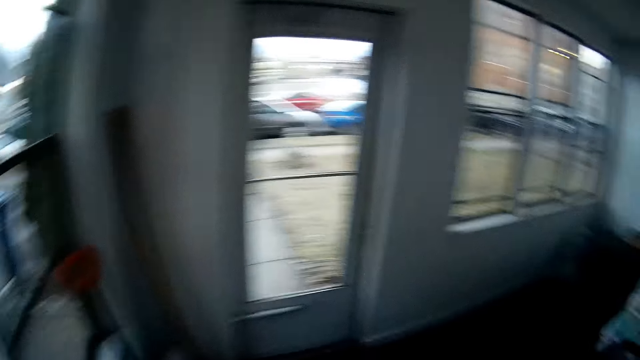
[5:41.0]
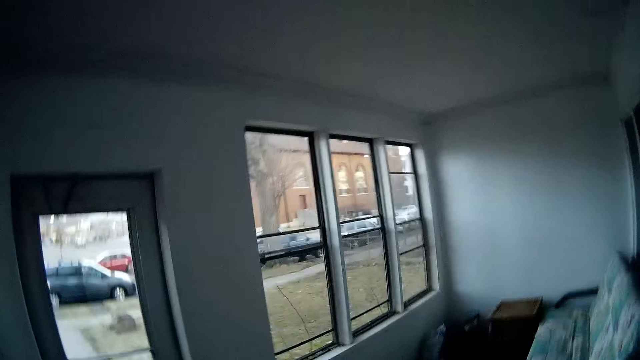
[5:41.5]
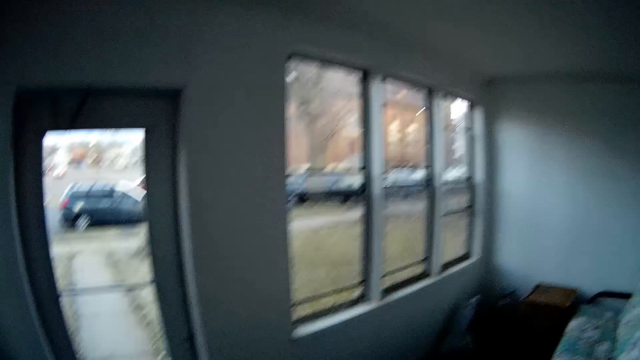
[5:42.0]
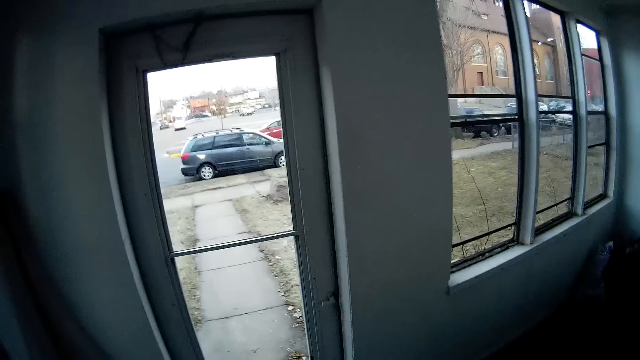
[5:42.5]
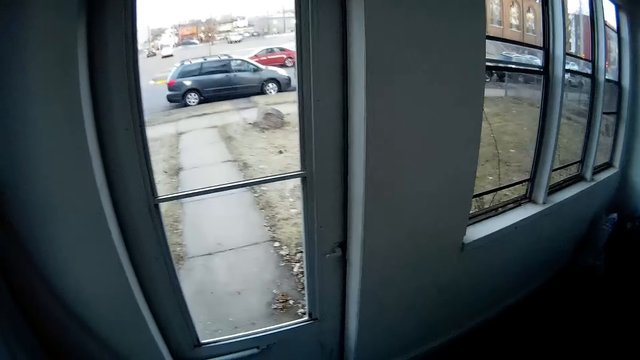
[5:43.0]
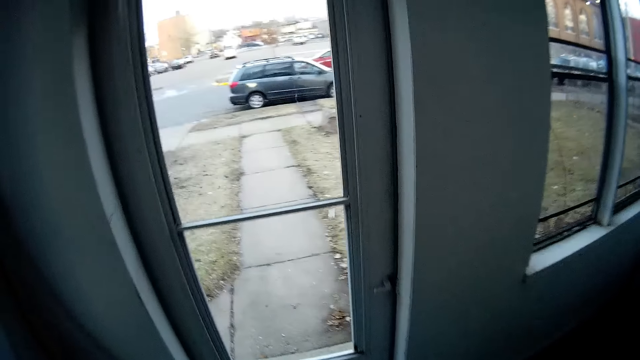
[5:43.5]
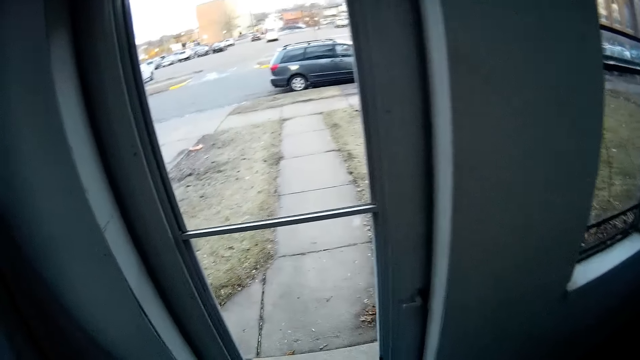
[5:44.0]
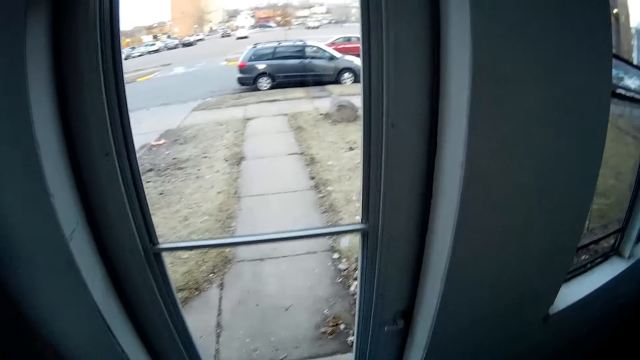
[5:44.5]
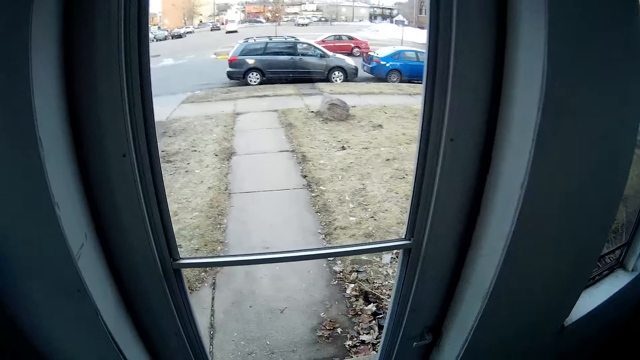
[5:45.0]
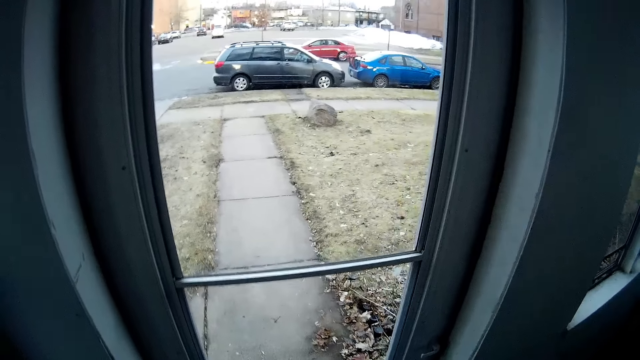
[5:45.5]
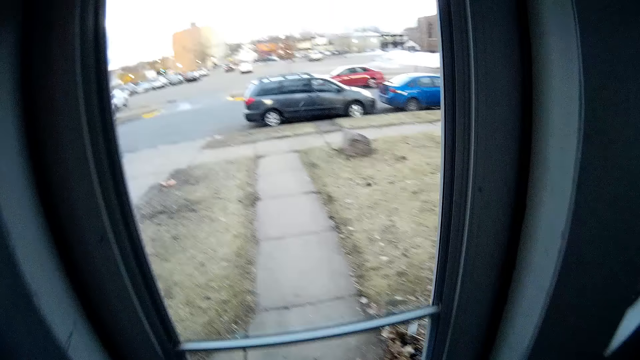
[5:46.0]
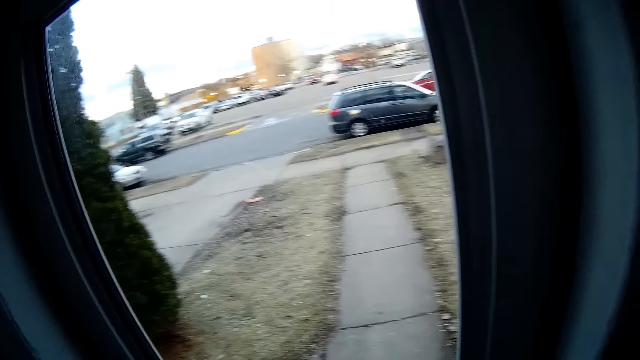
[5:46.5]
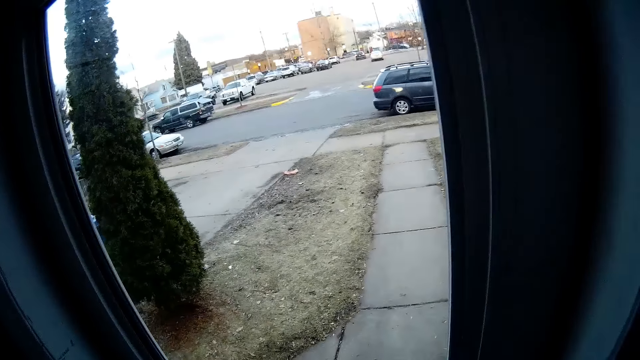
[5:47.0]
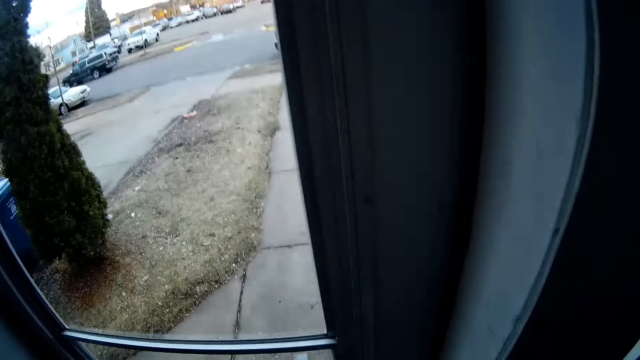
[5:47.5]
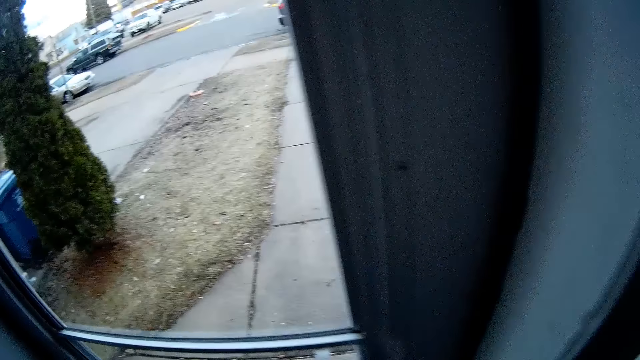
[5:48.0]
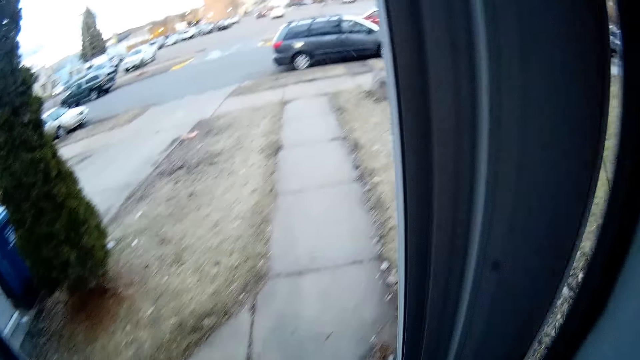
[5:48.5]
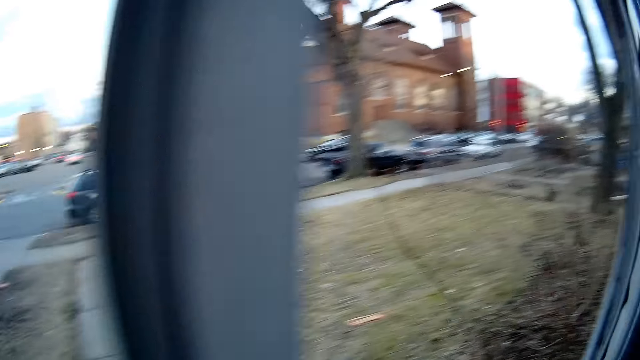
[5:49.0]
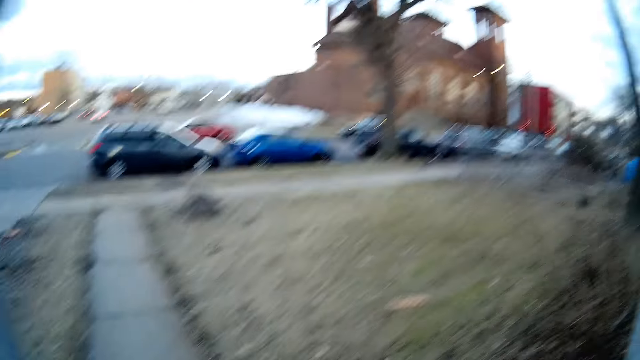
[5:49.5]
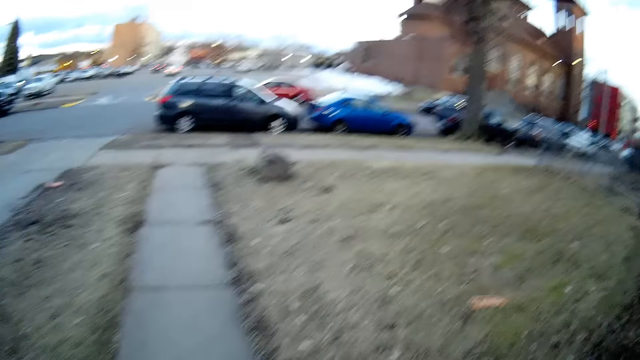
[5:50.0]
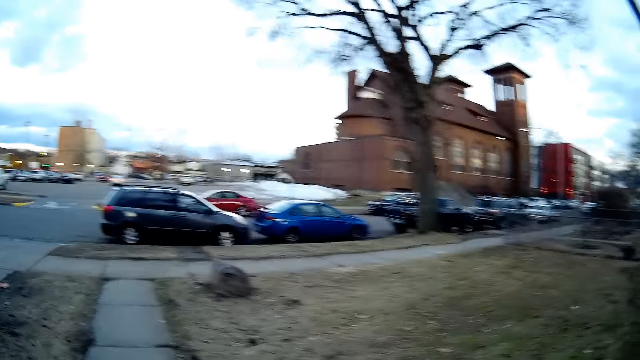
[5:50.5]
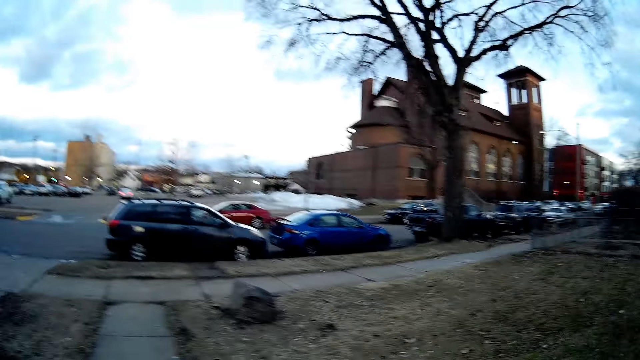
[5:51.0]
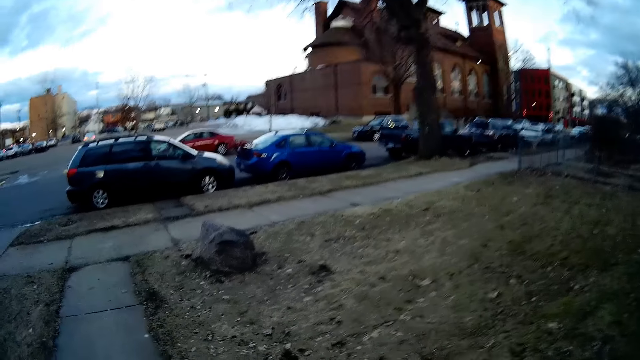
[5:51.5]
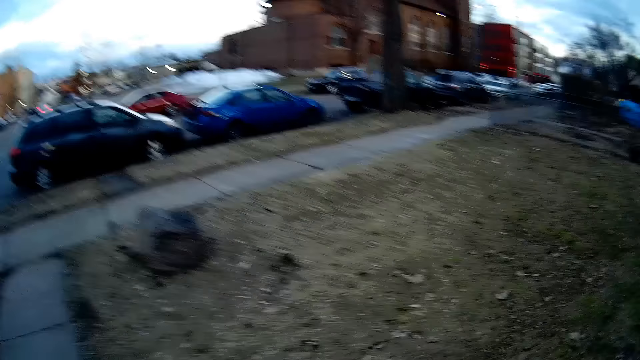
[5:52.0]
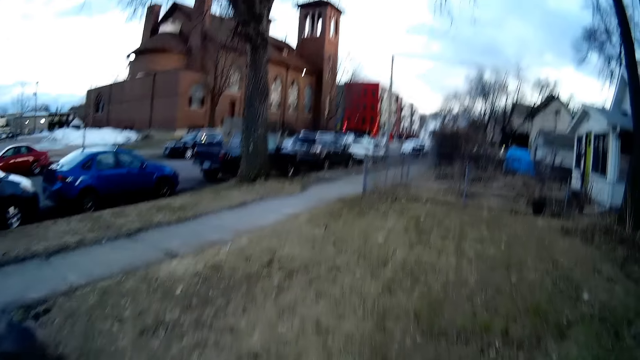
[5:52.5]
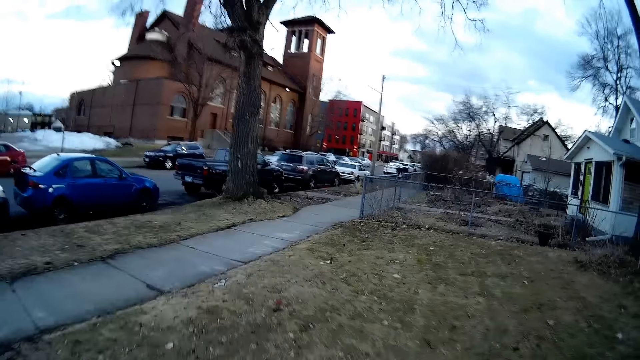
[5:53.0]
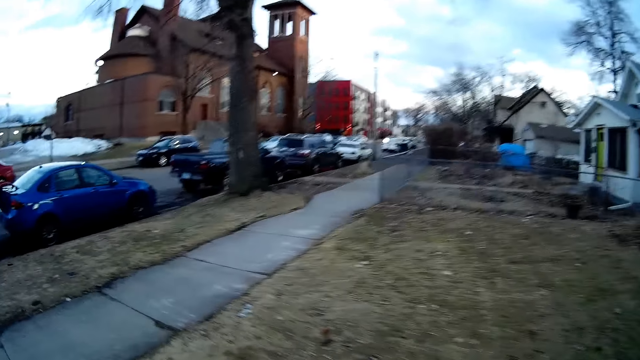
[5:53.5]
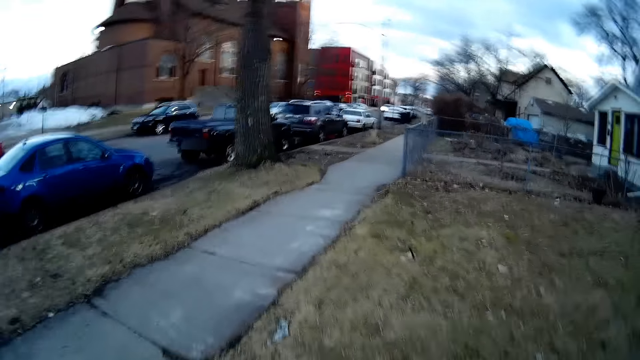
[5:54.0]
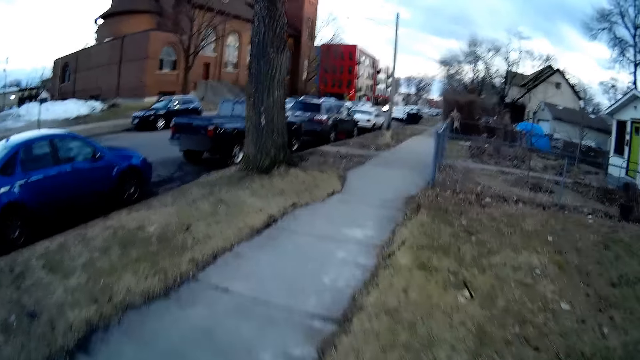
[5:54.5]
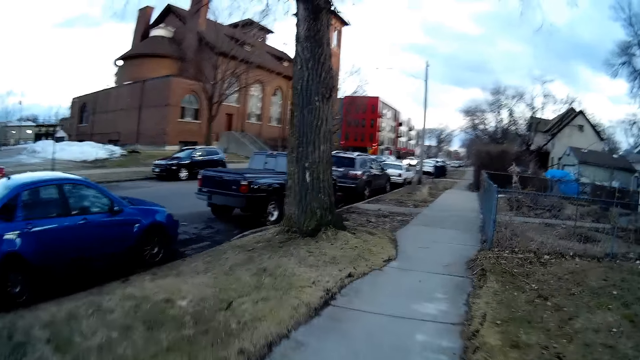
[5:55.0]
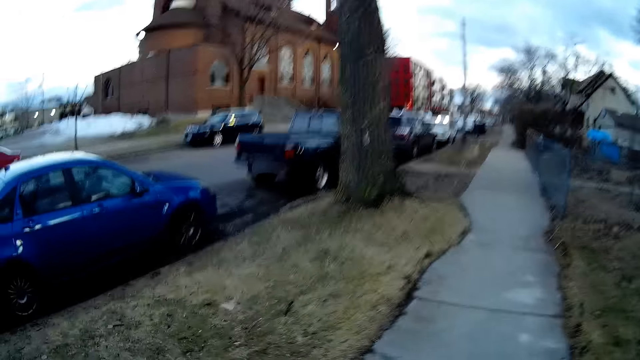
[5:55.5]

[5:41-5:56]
The camera wearer closes the door. They walk. They open the door. They walk on the pavement.

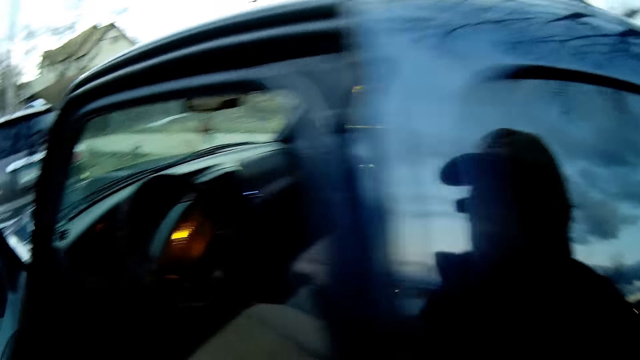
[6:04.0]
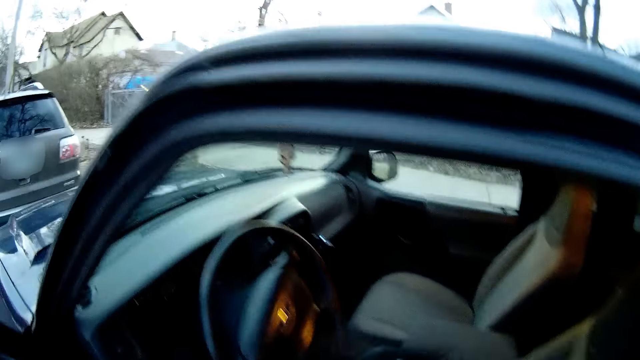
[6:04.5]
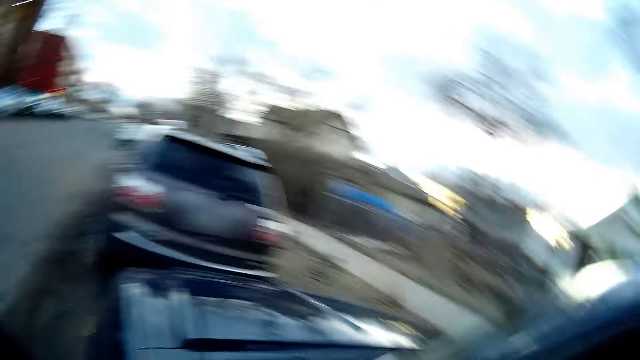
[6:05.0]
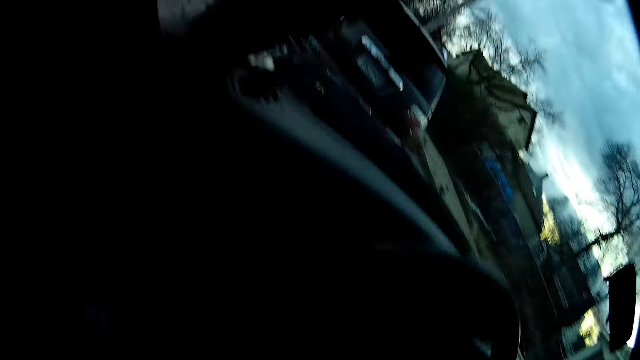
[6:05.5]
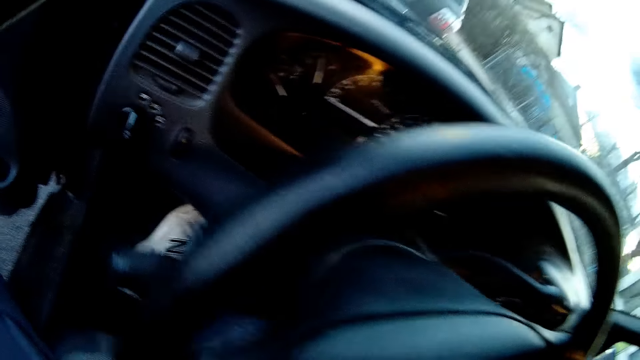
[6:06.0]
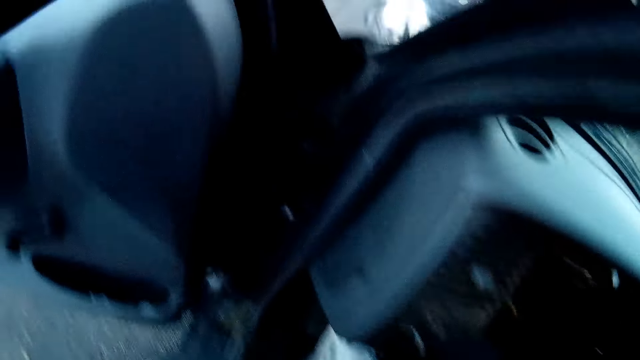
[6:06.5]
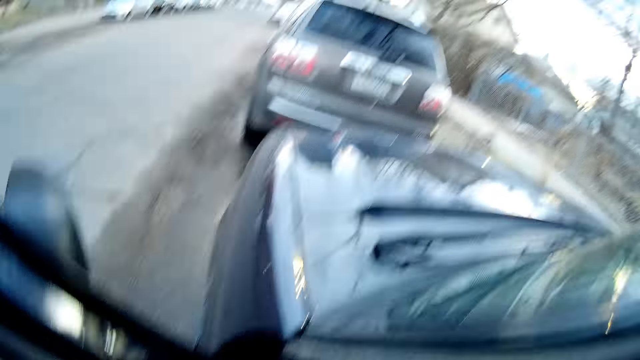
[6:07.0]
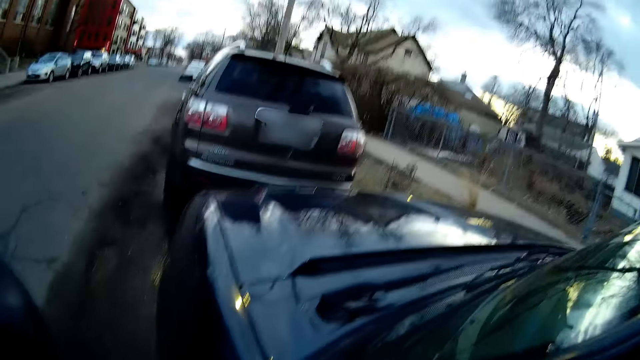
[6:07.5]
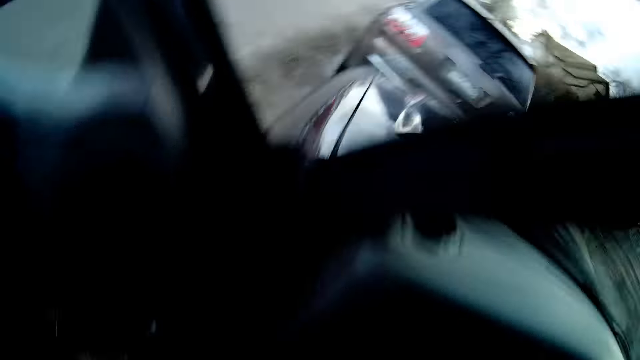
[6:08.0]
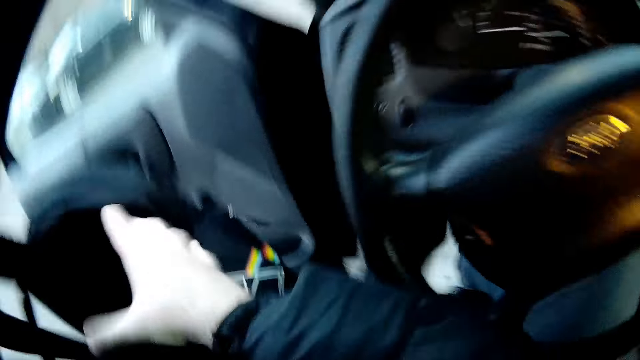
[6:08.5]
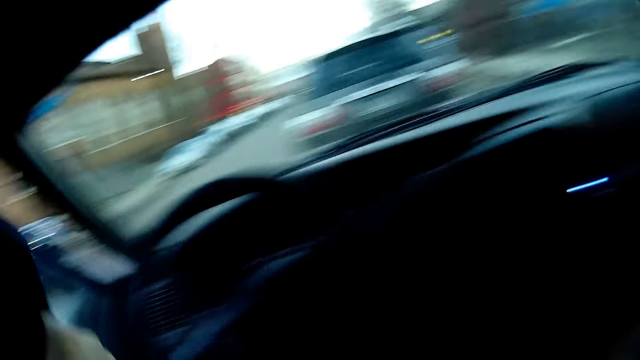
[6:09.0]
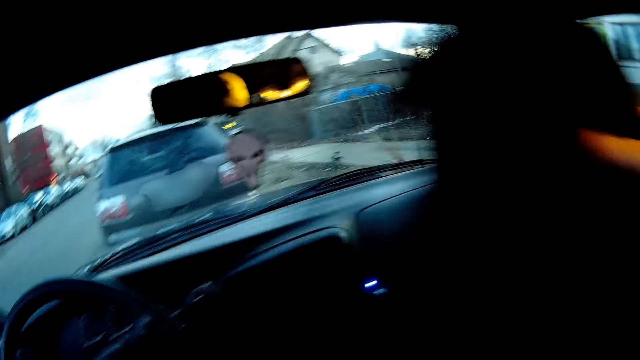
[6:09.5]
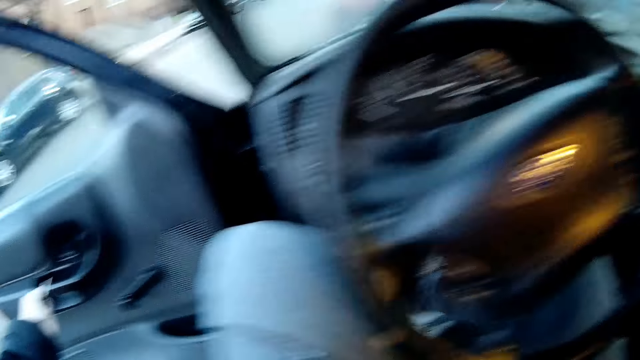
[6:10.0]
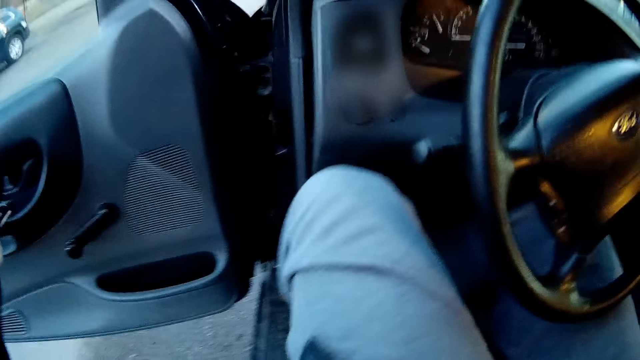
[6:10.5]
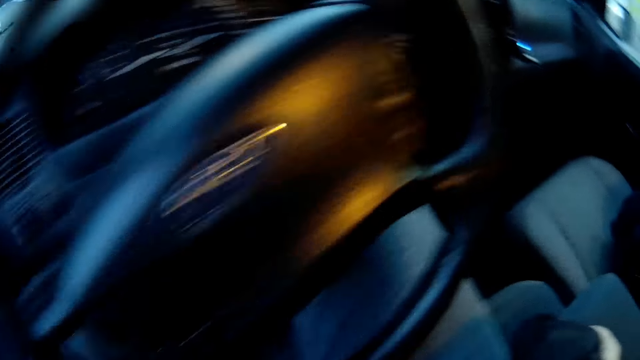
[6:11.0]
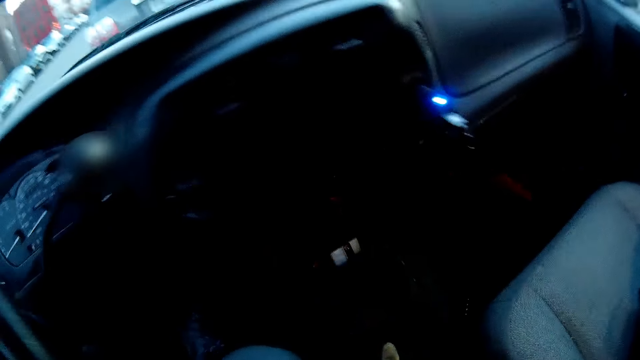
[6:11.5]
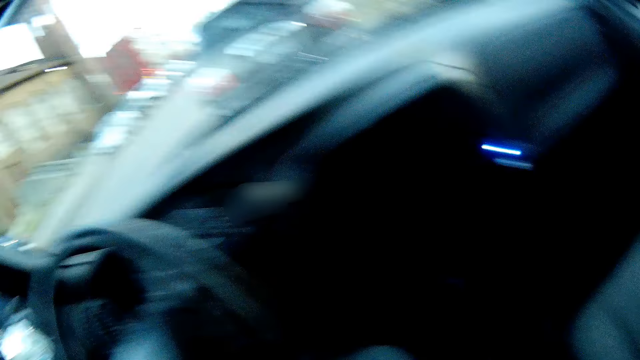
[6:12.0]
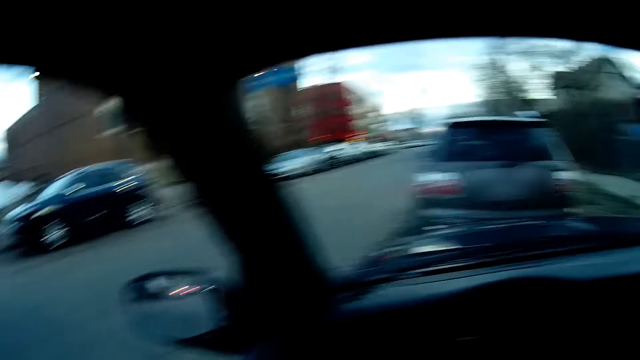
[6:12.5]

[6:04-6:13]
The camera wearer opens the car door. He looks around. He lifts his hand up. He closes the car door.
